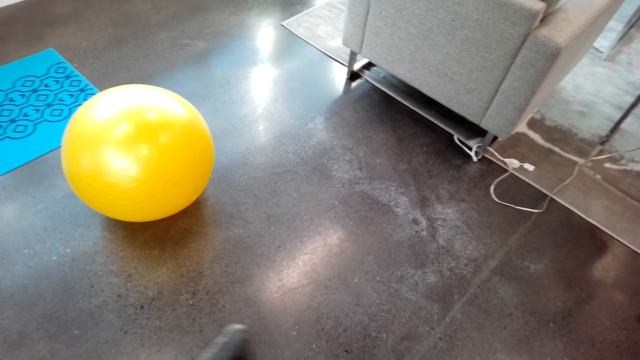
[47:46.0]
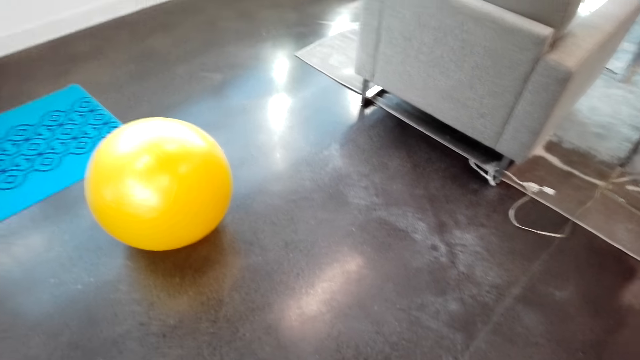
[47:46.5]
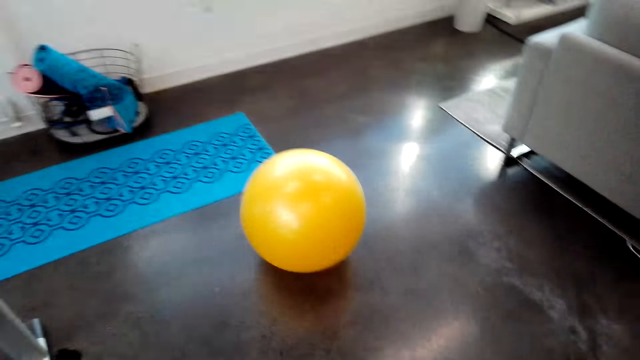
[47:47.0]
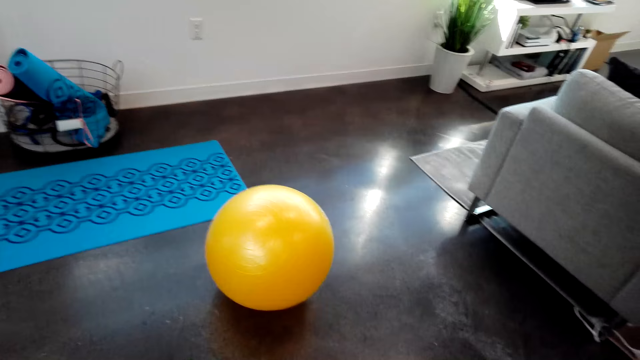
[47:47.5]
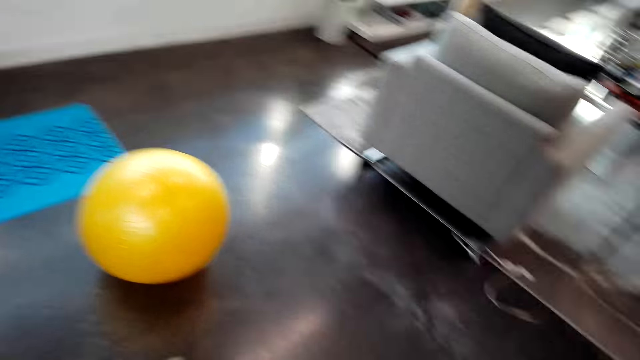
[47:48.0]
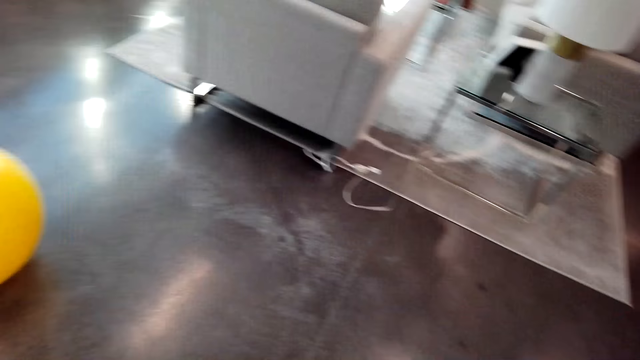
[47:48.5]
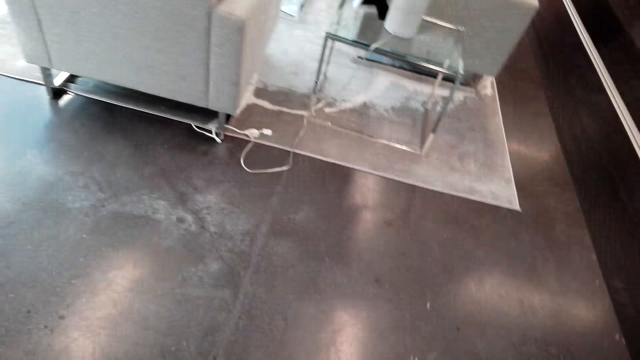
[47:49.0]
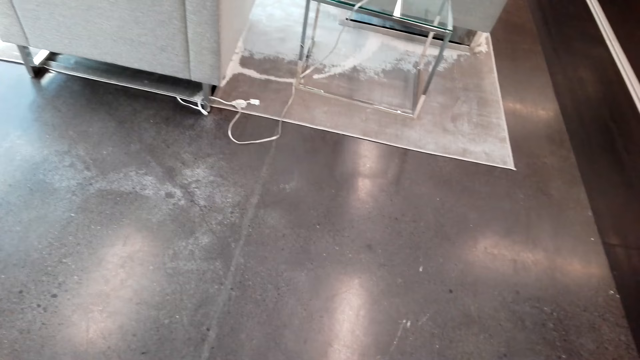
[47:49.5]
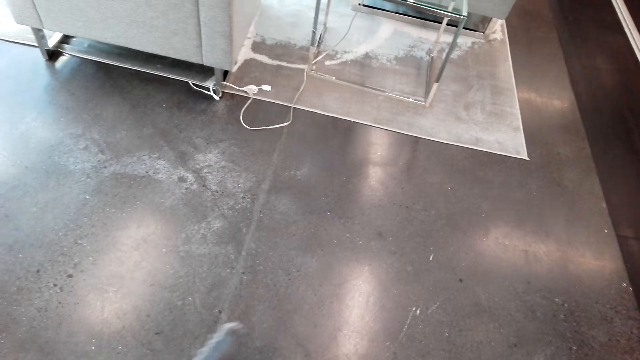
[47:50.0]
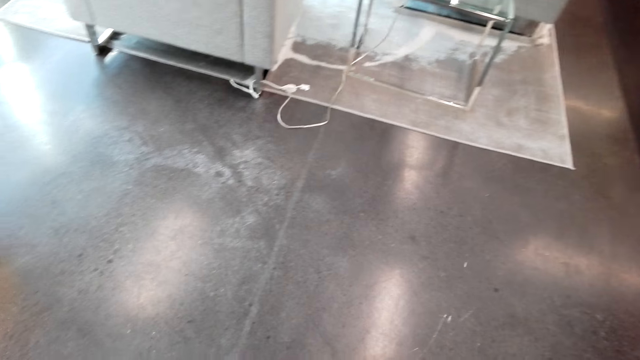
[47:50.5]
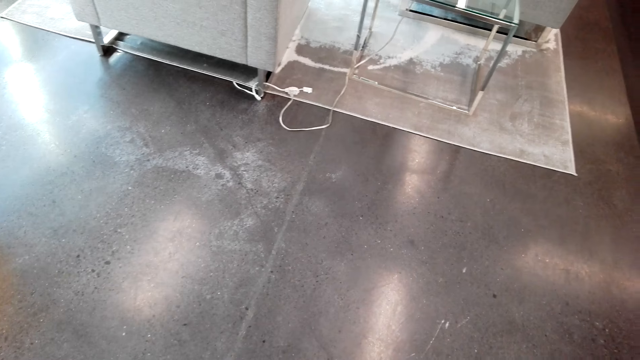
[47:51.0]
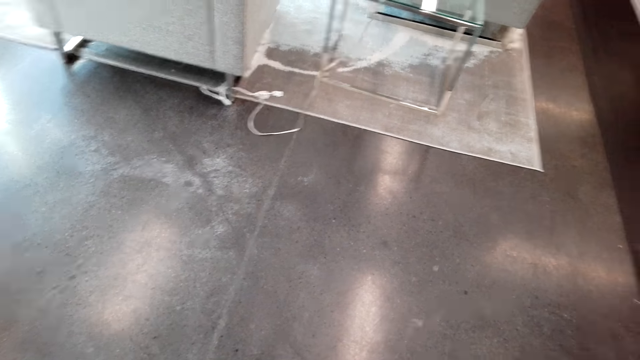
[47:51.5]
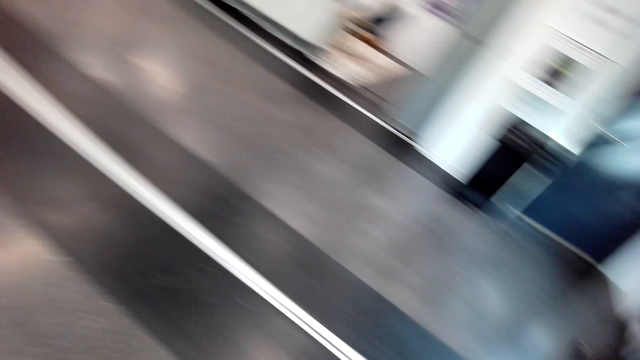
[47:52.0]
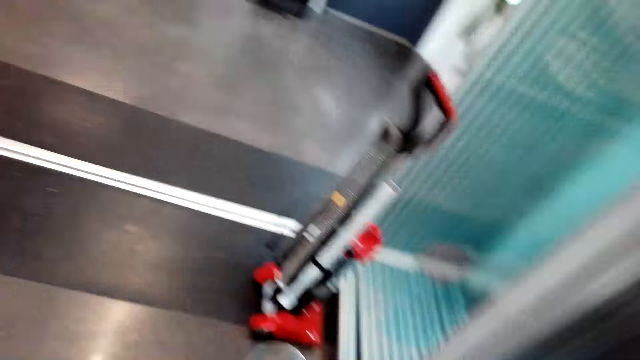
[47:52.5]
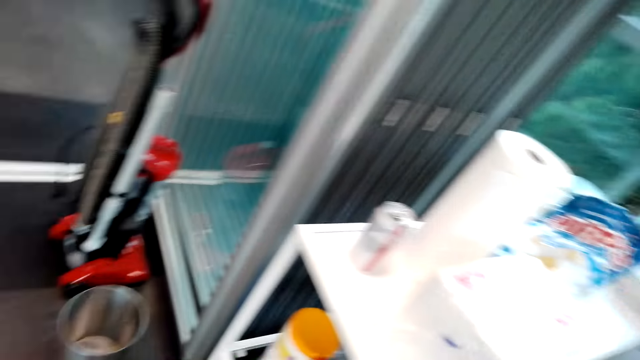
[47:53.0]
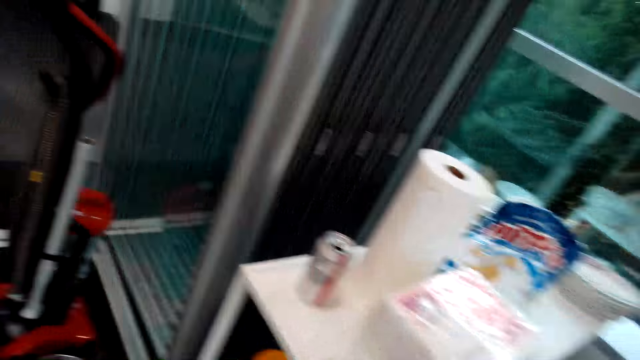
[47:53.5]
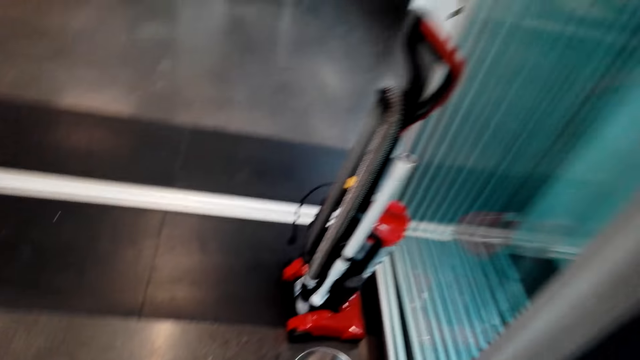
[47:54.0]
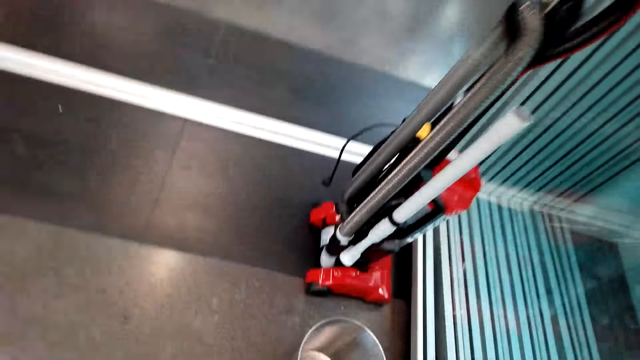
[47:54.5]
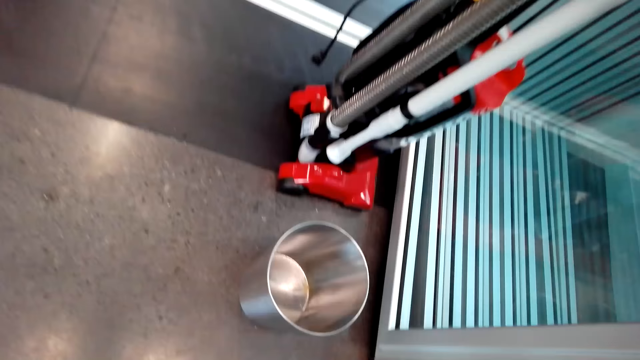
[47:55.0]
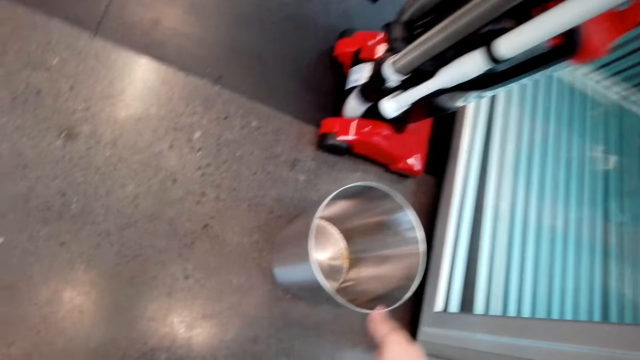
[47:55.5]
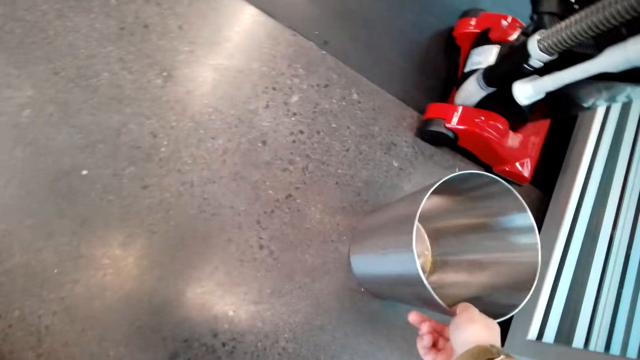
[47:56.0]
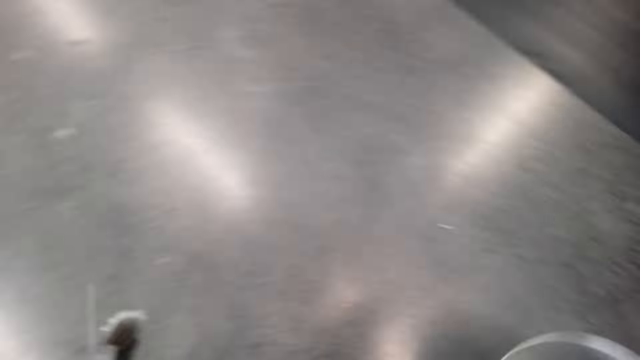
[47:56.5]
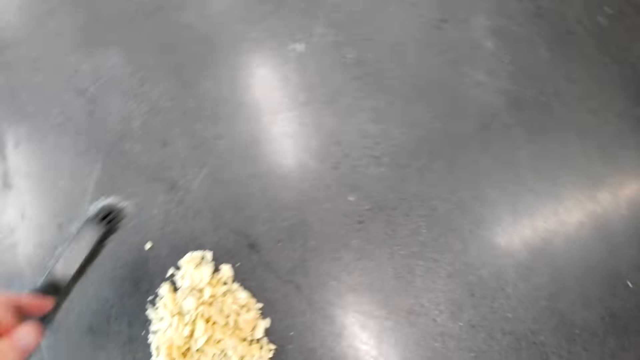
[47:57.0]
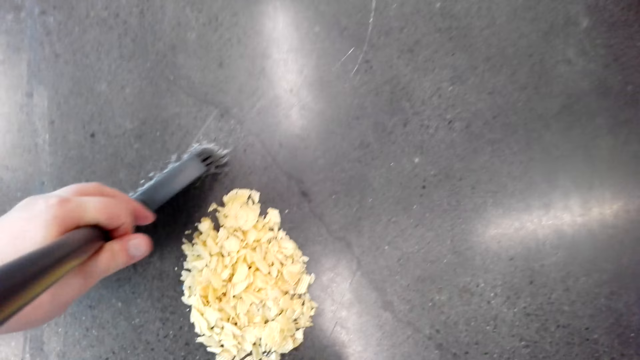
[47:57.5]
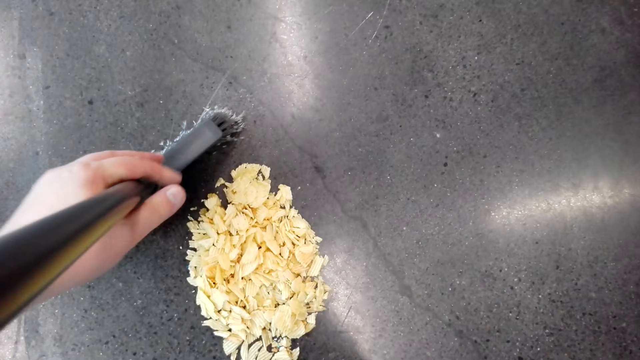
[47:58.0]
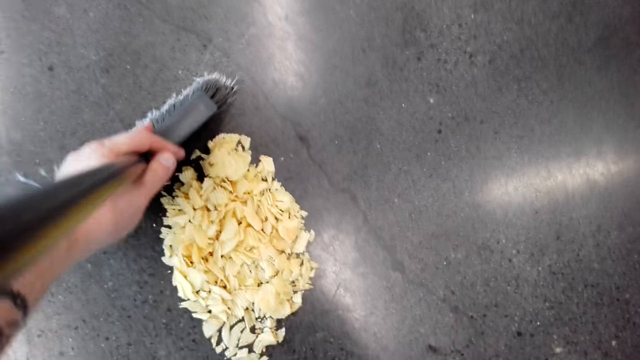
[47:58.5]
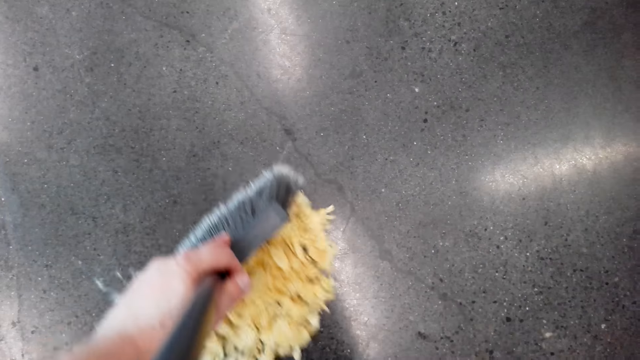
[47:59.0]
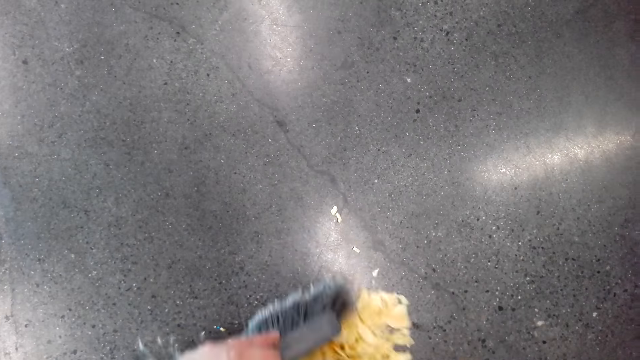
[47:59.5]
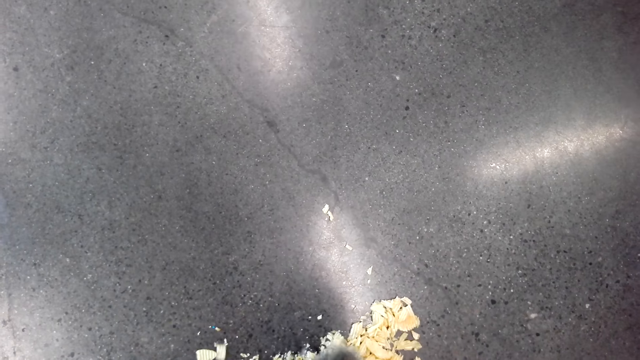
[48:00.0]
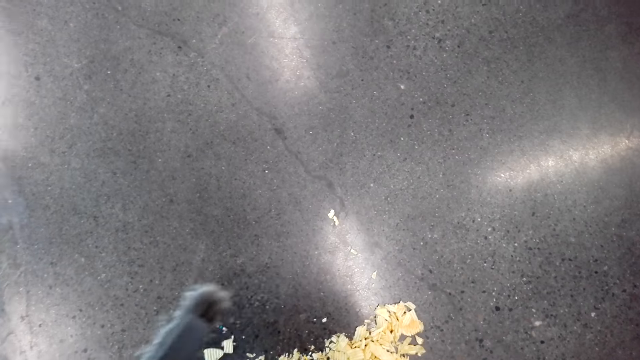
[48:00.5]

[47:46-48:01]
The camera wearer sweeps the room. They pick up a dust bin and collect dirt in the dust bin.

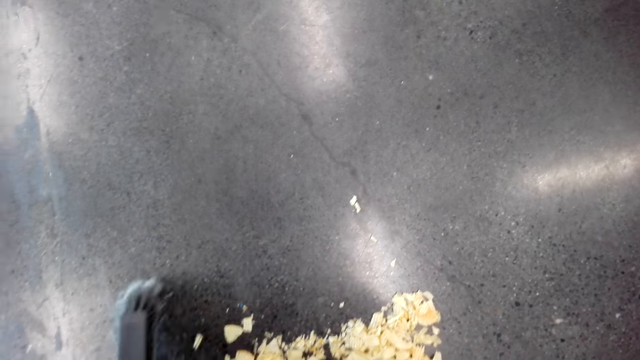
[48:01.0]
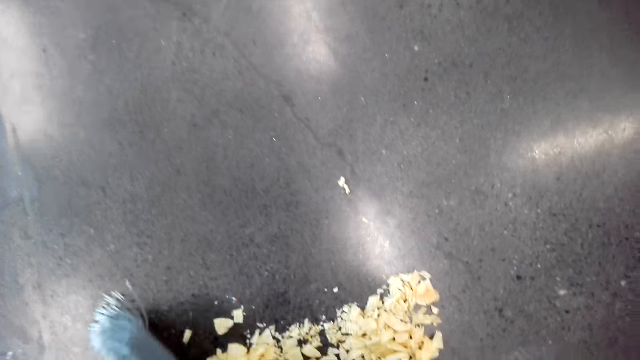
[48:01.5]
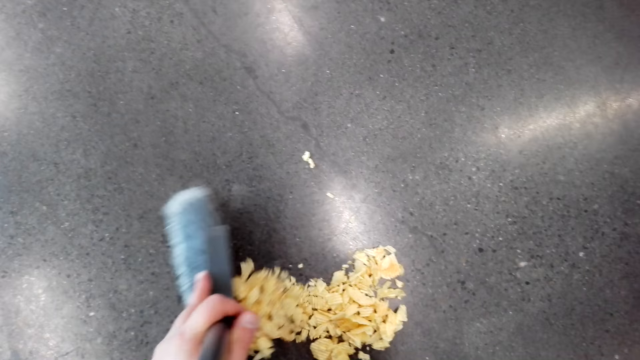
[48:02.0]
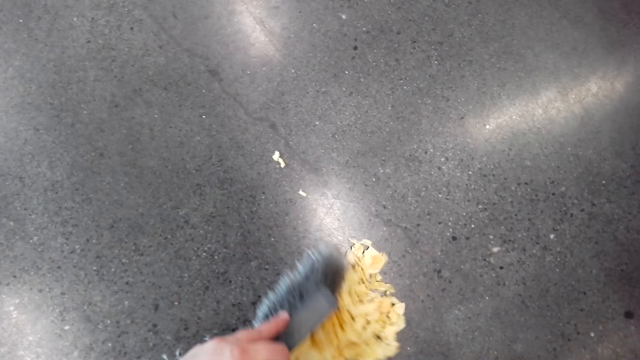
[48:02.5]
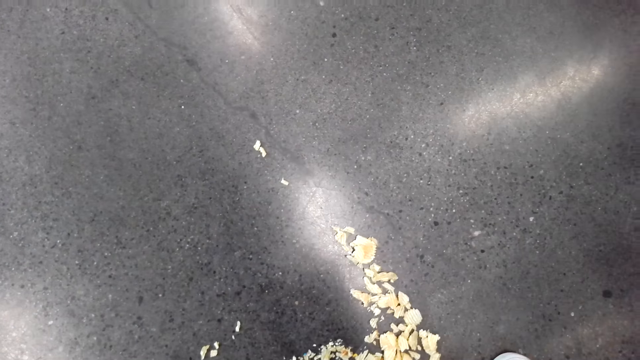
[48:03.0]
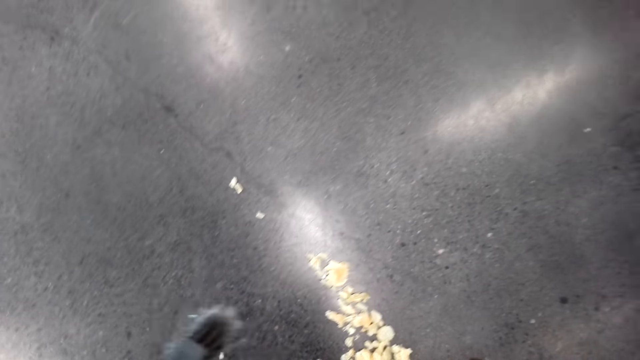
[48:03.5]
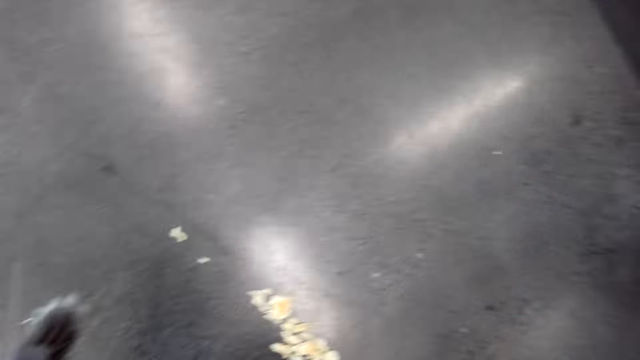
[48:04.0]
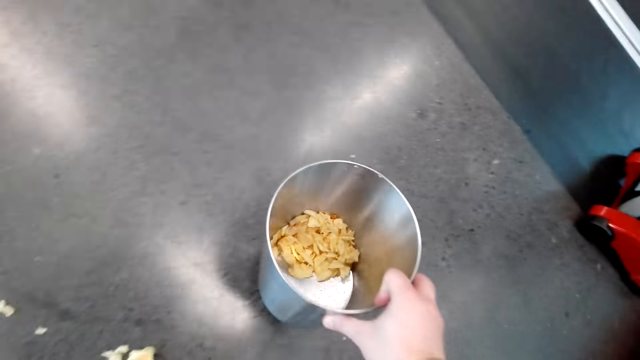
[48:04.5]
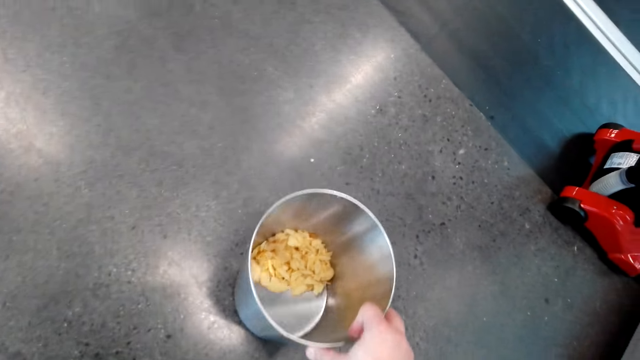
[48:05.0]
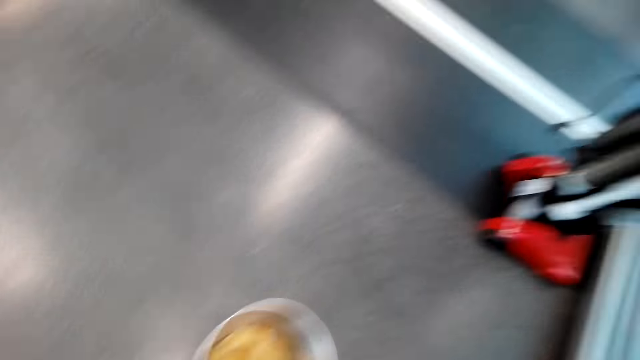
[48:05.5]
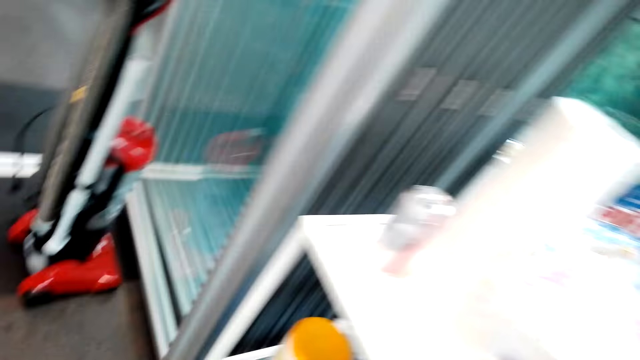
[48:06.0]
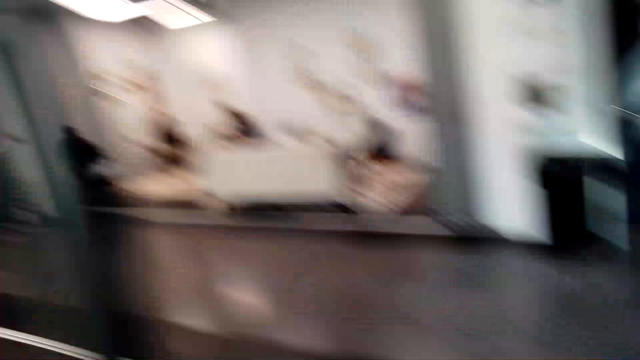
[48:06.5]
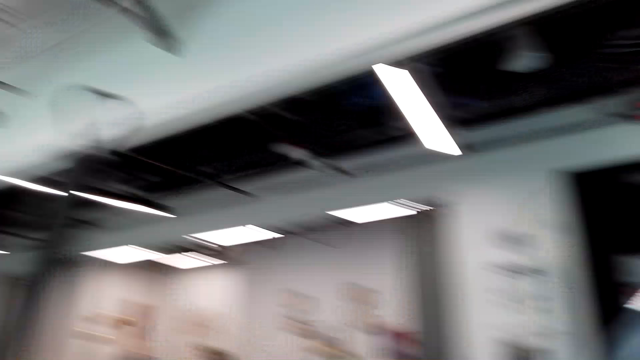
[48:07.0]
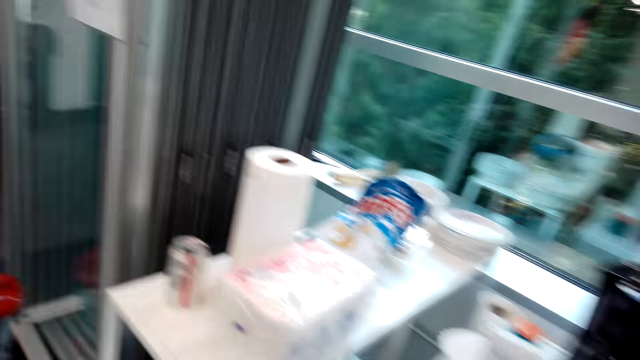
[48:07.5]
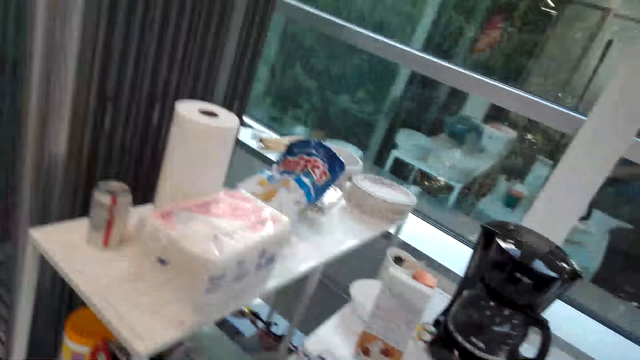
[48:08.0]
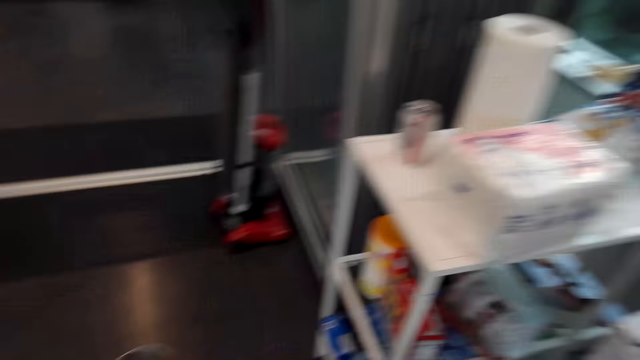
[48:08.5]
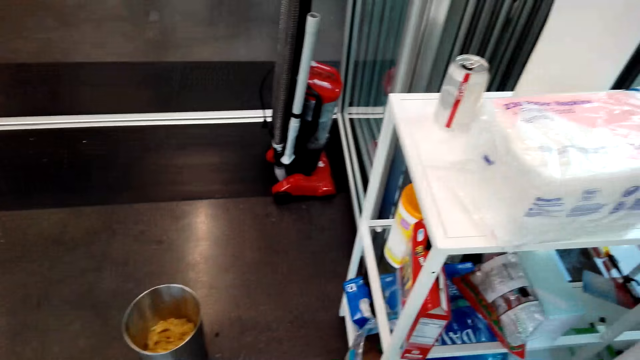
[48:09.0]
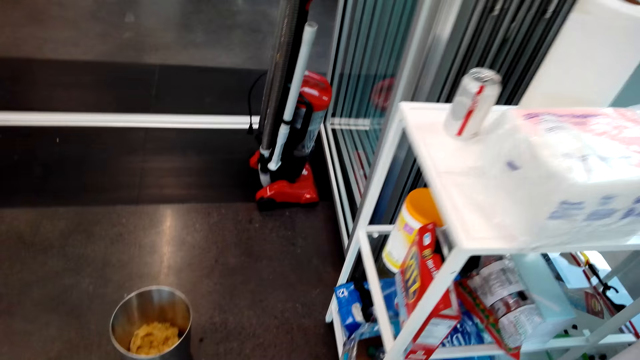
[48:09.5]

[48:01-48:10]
The camera wearer puts the dustbin aside. They walk in the room and look around.
